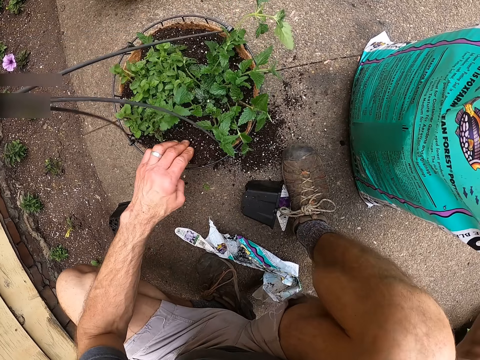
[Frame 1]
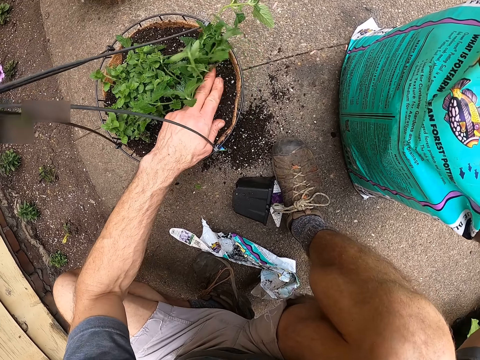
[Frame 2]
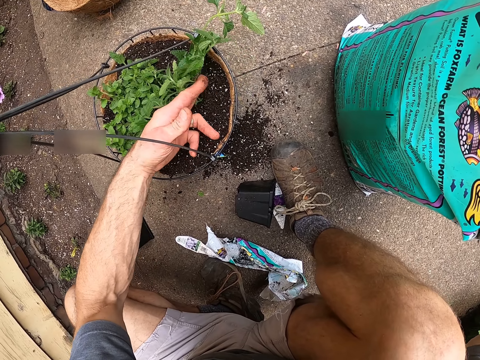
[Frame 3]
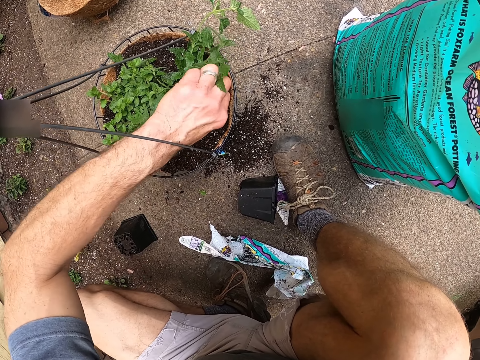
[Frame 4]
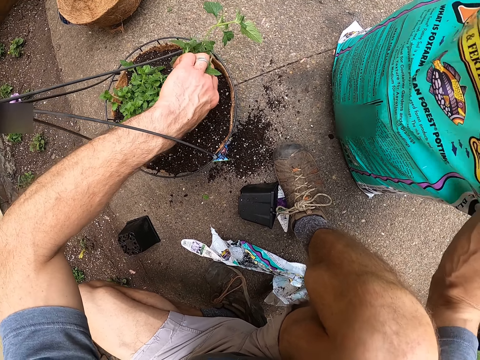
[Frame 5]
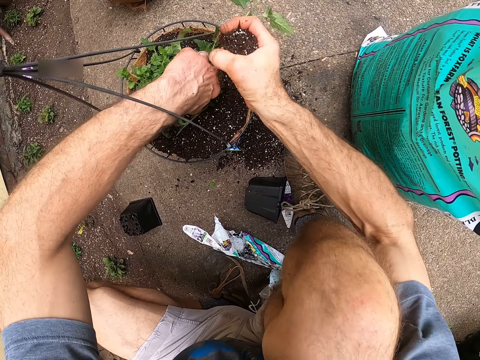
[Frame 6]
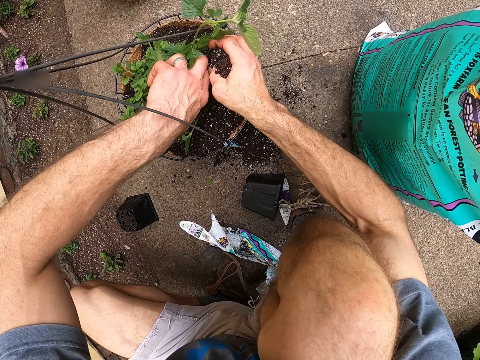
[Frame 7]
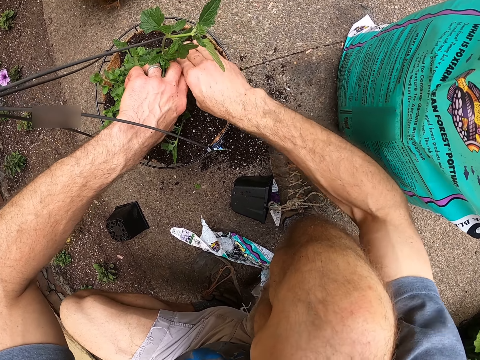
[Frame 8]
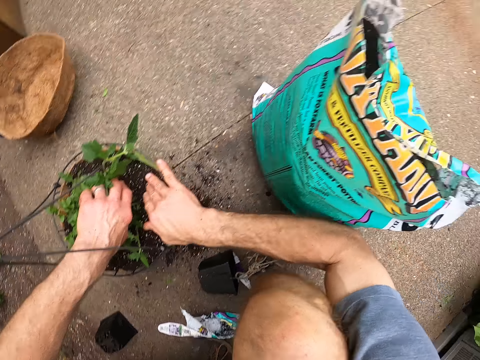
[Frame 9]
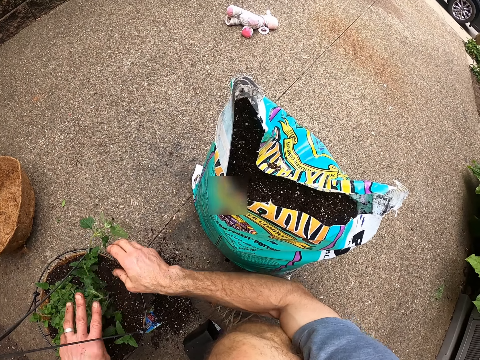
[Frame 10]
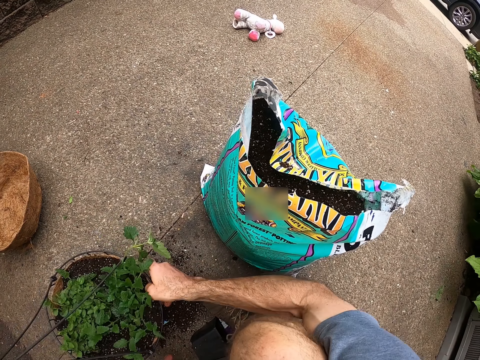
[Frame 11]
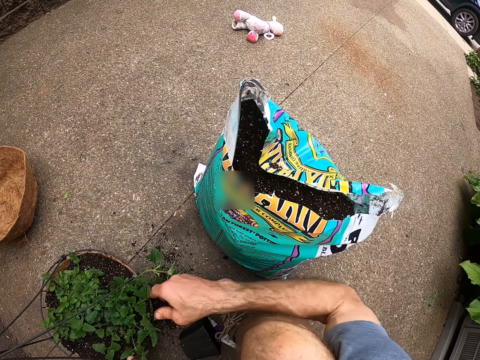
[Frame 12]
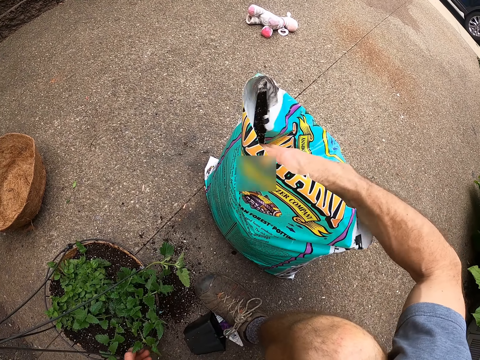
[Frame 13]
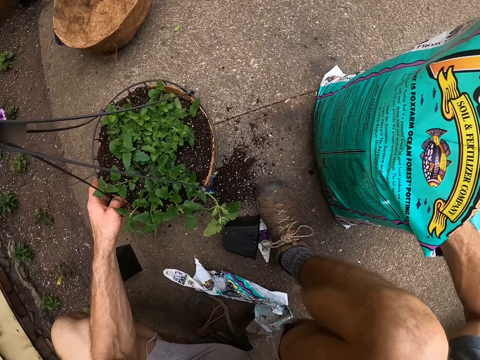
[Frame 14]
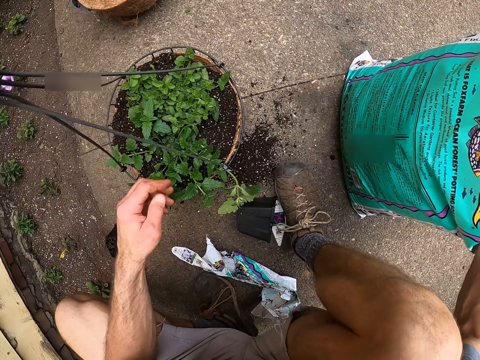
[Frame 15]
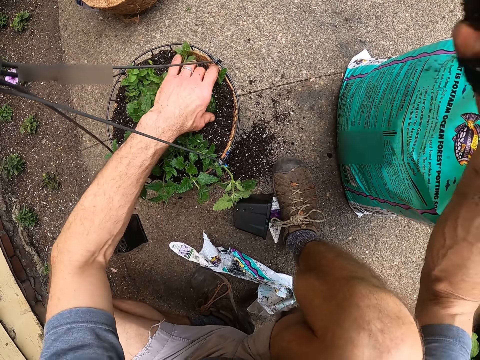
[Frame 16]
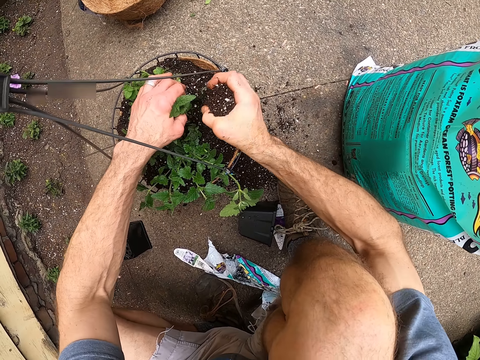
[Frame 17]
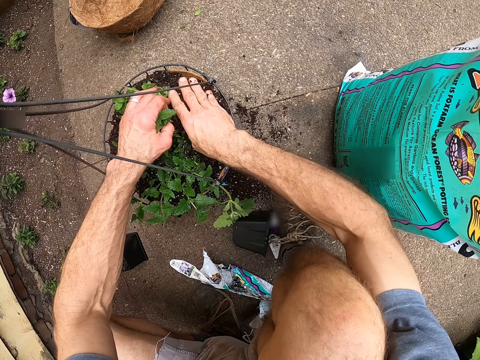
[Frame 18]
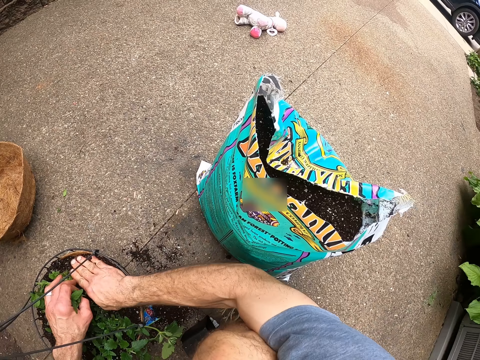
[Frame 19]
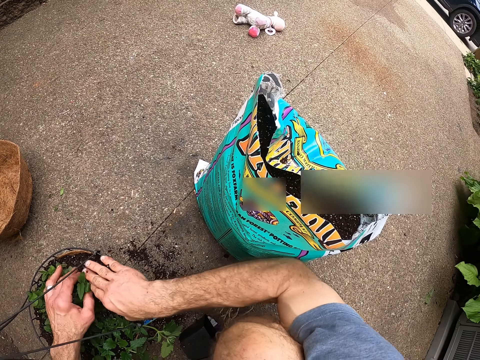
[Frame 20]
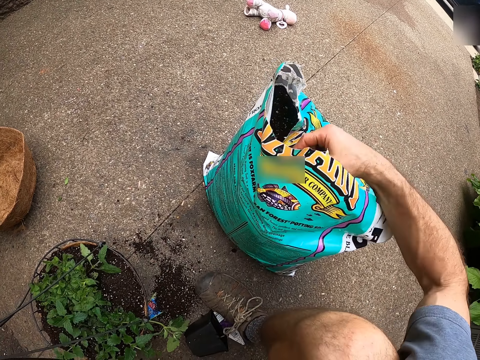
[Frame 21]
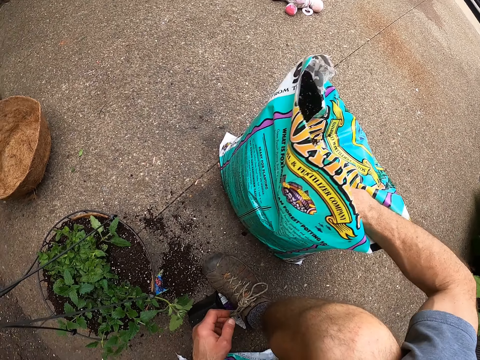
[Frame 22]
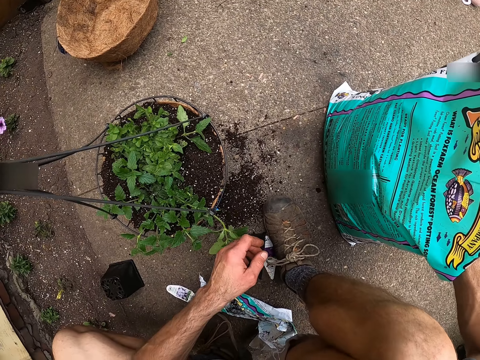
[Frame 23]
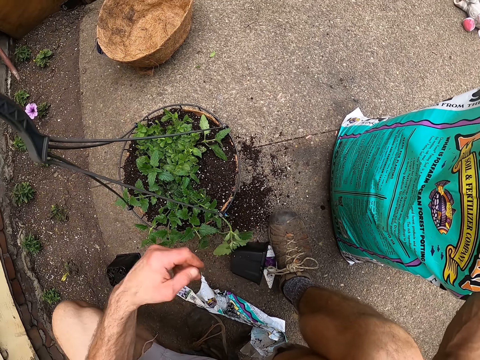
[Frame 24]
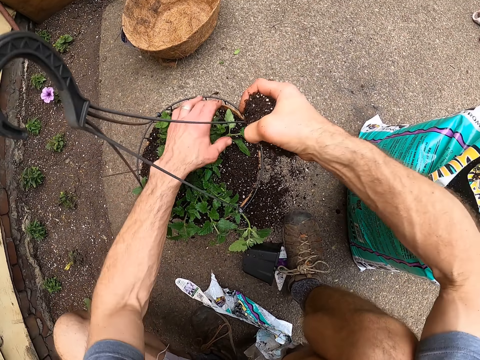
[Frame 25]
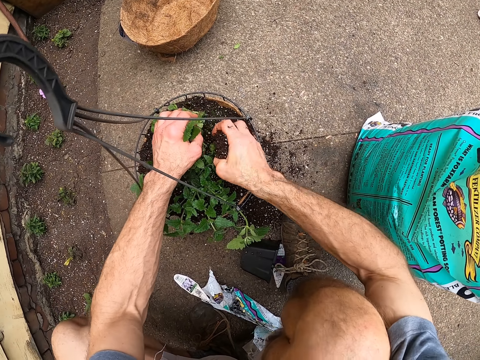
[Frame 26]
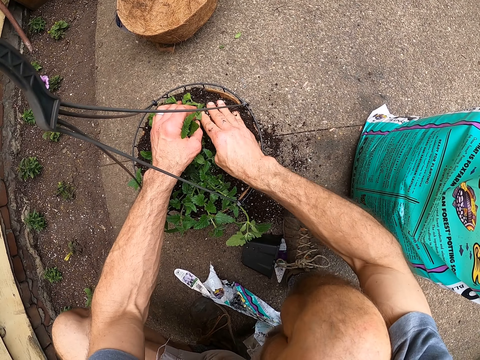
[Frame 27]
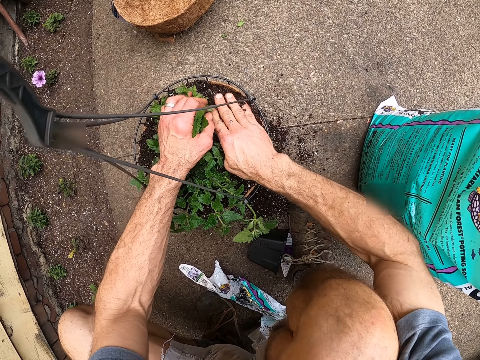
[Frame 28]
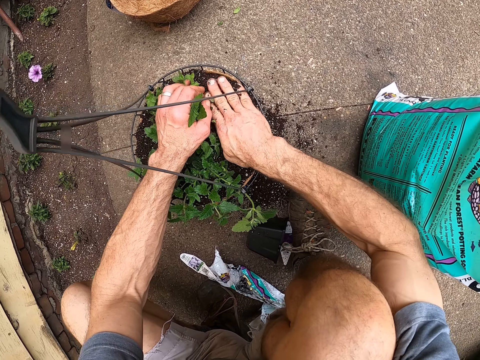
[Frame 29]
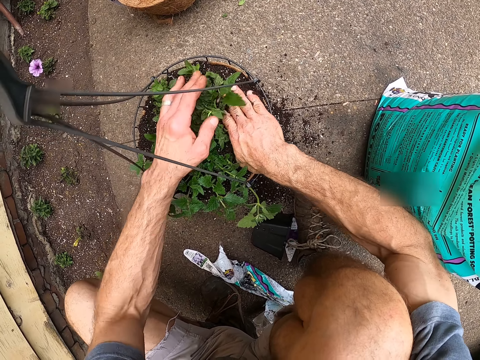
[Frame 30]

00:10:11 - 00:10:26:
The camera wearer turns the plant hanger on the floor. He scoops soil in the soil bag. He lifts the stems of the plants with his left hand. He pours the soil in the plant hanger. He turns the plant hanger on the floor. He scoops soil in the soil bag. He lifts the stems of the plants with his left hand. He pours the soil in the plant hanger. He scoops soil in the soil bag. He lifts the stems of the plants with his left hand. He pours the soil in the plant hanger.

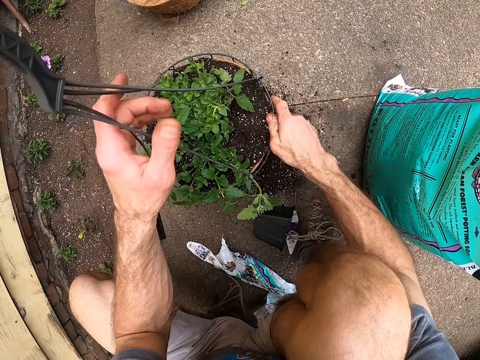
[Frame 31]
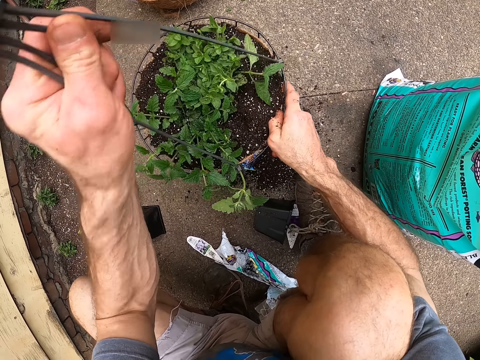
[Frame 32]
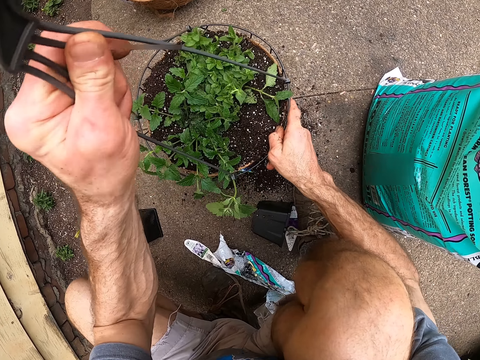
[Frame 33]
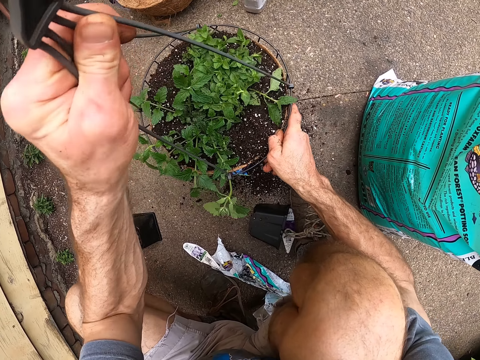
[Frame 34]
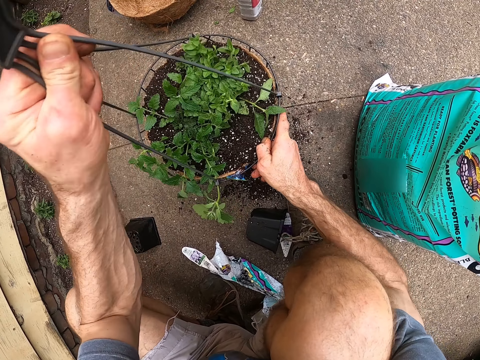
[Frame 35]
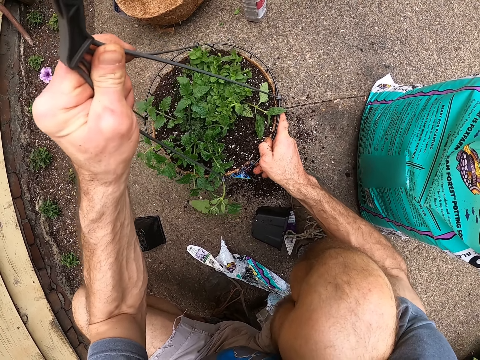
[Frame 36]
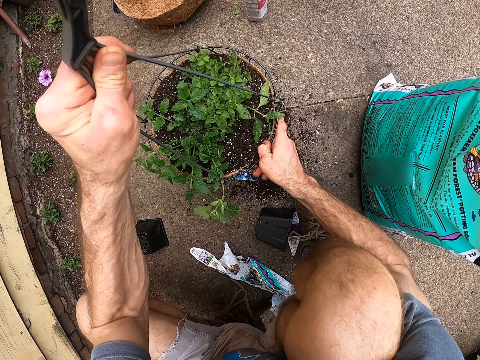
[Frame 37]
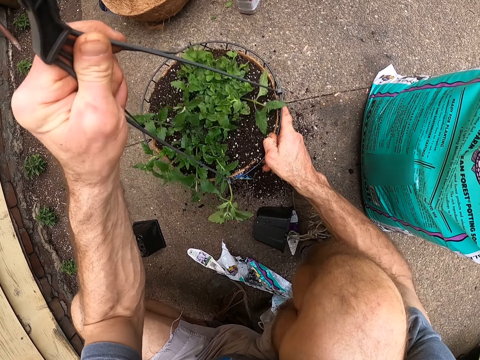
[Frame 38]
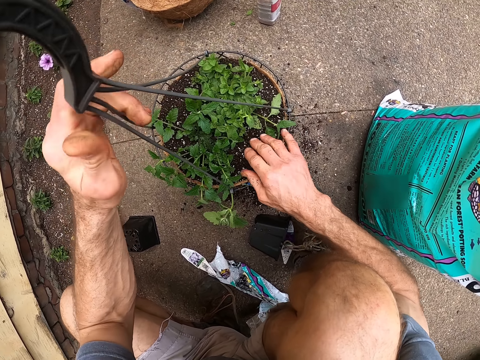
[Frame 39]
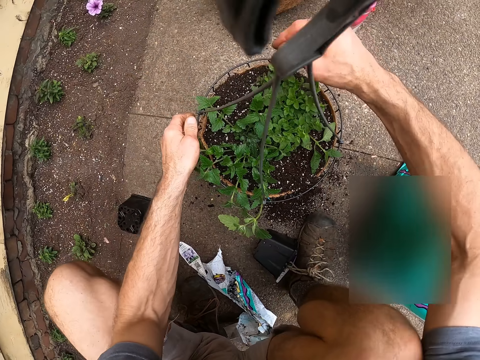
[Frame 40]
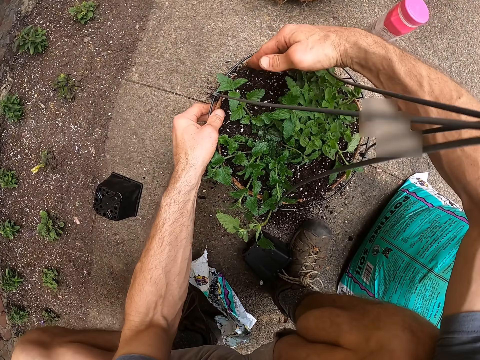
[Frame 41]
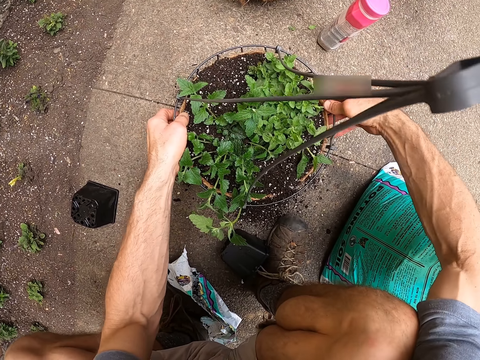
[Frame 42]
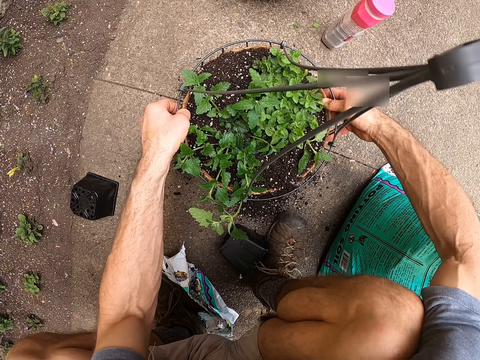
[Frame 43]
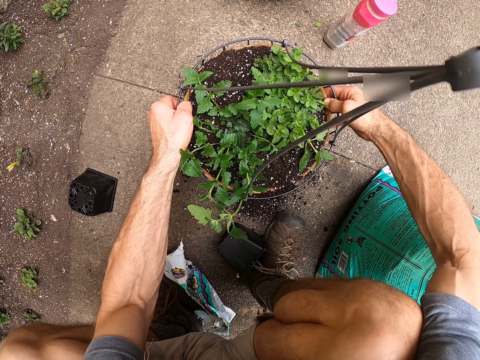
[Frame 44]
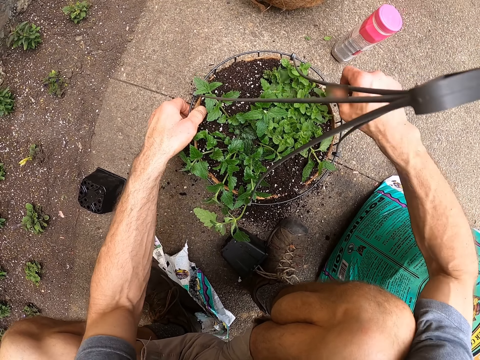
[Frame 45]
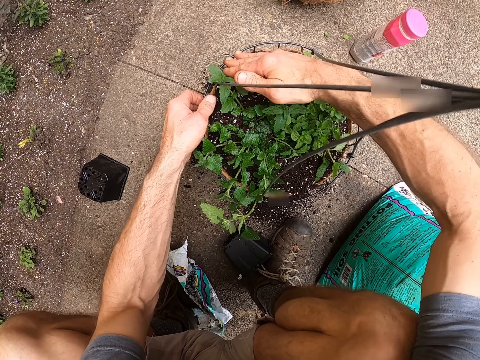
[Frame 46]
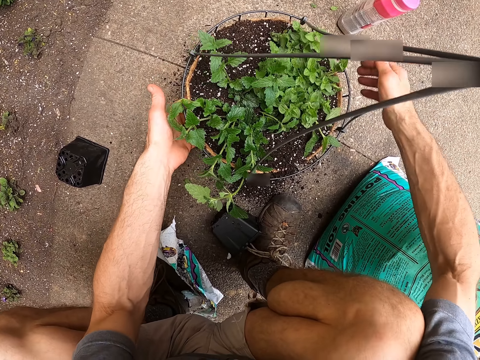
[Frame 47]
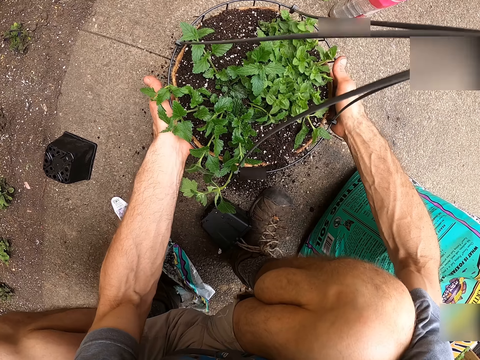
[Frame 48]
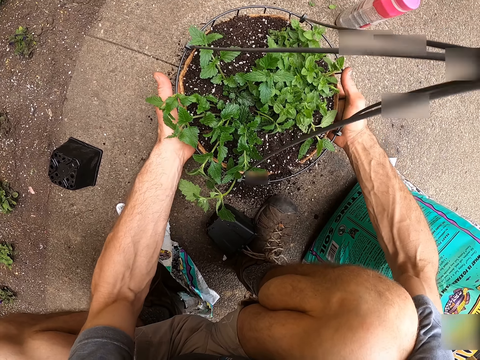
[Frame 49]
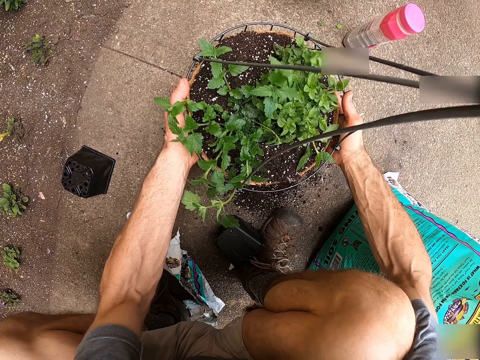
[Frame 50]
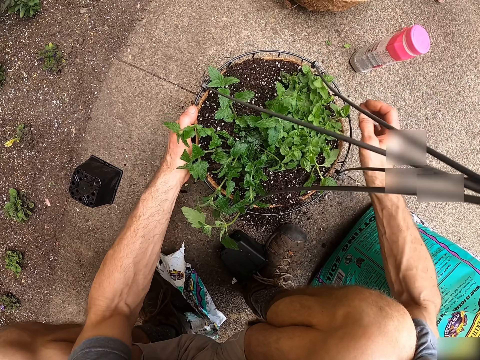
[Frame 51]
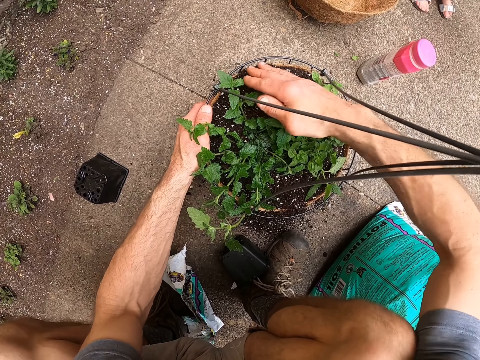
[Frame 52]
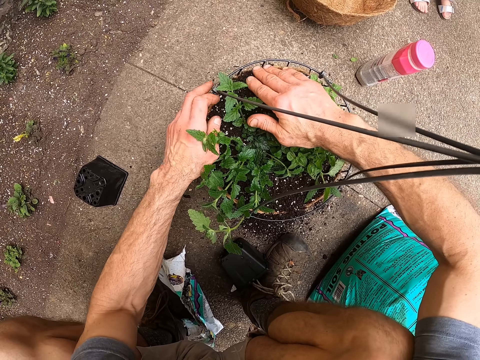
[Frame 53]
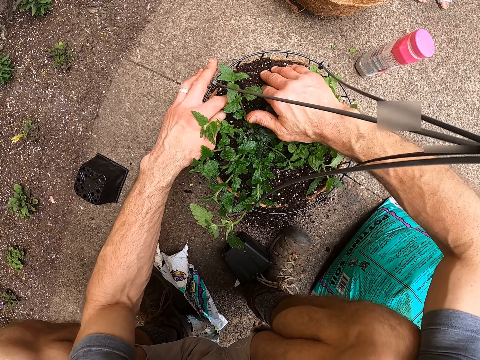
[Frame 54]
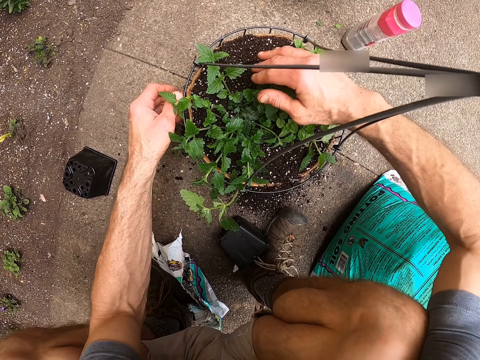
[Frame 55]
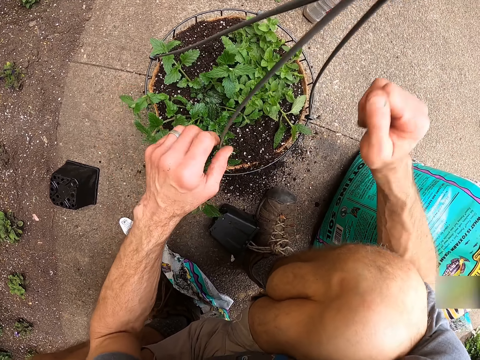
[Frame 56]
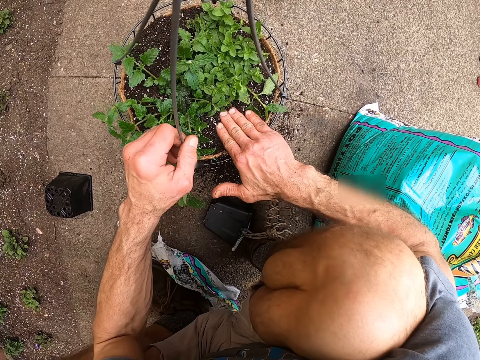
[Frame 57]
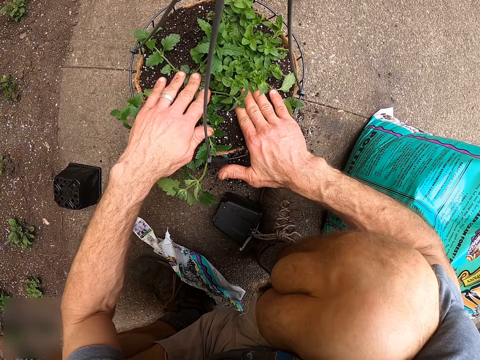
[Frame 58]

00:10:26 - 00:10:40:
The camera wearer hits the plant hanger on the floor. They adjust the soil in the plant hanger. They hit the plant hanger on the floor. They adjust the soil in the plant hanger.
